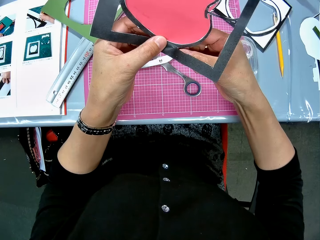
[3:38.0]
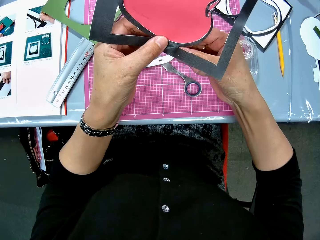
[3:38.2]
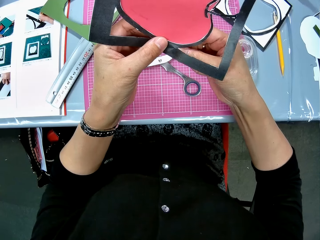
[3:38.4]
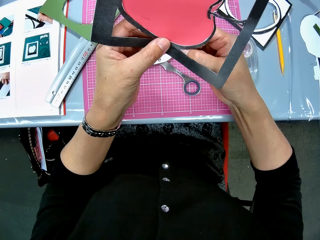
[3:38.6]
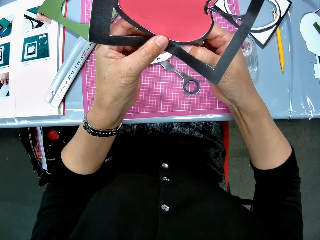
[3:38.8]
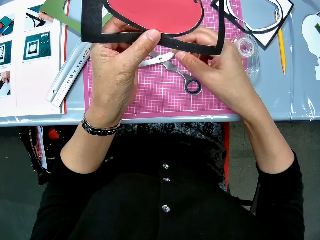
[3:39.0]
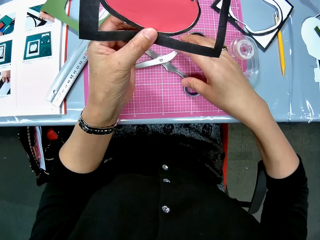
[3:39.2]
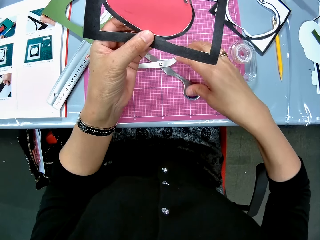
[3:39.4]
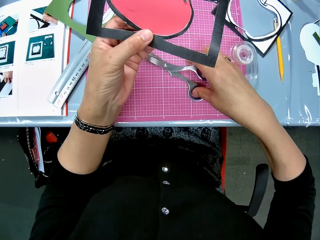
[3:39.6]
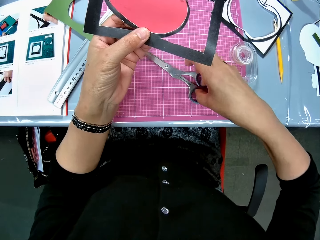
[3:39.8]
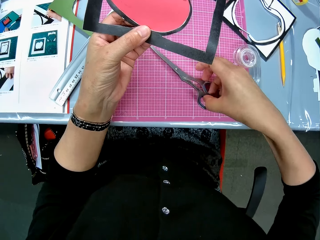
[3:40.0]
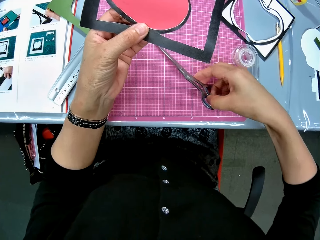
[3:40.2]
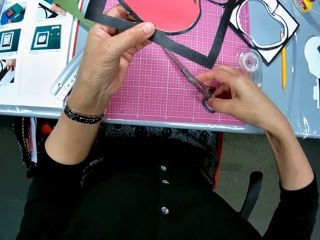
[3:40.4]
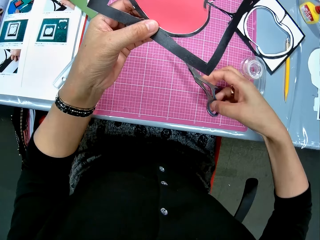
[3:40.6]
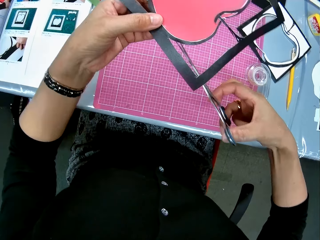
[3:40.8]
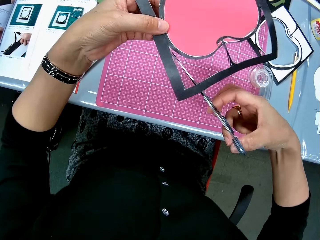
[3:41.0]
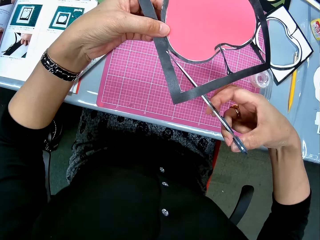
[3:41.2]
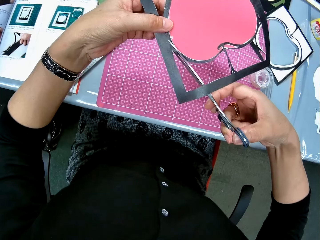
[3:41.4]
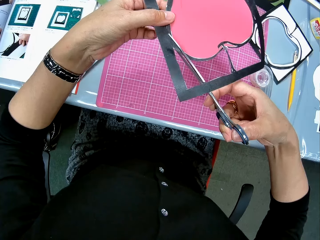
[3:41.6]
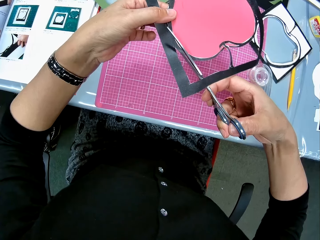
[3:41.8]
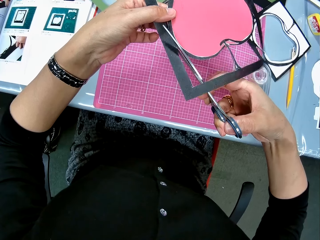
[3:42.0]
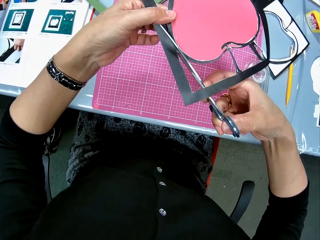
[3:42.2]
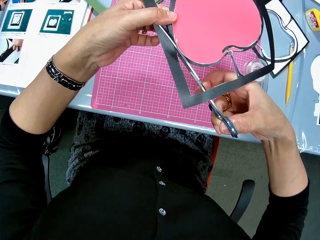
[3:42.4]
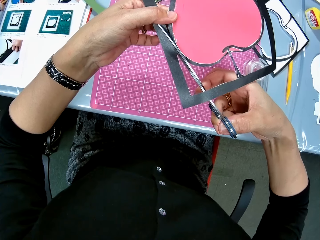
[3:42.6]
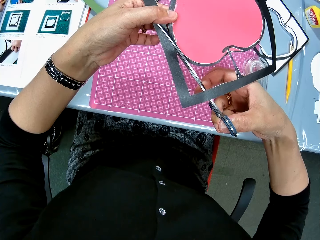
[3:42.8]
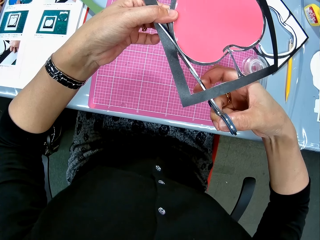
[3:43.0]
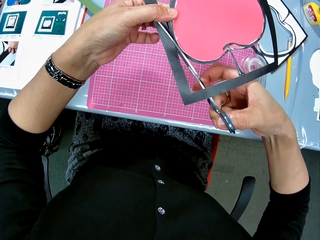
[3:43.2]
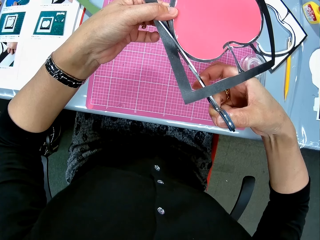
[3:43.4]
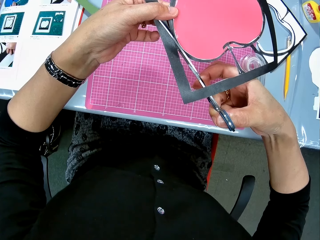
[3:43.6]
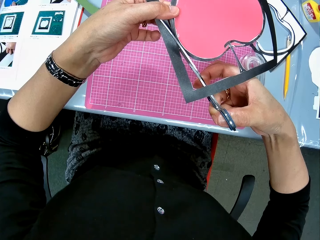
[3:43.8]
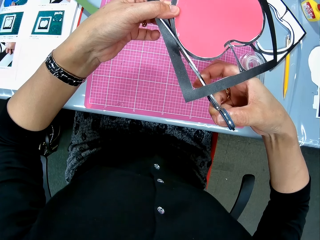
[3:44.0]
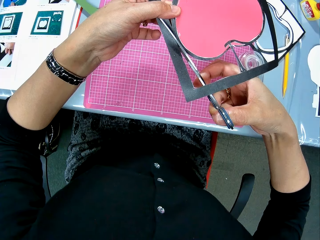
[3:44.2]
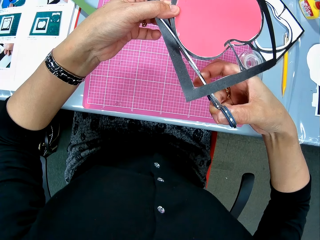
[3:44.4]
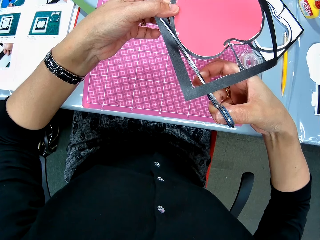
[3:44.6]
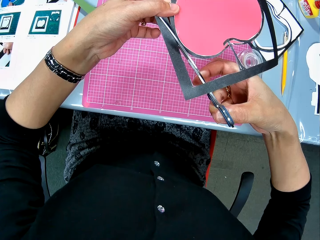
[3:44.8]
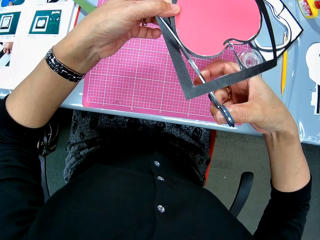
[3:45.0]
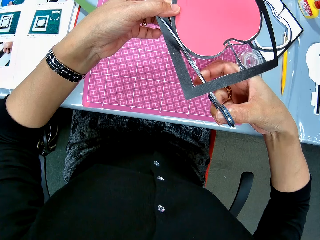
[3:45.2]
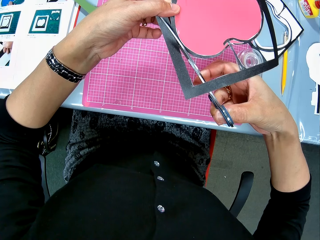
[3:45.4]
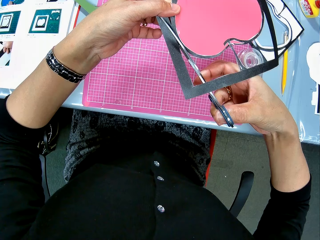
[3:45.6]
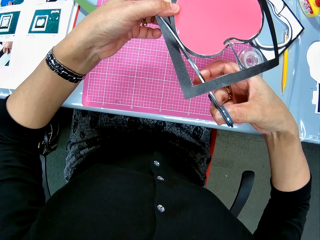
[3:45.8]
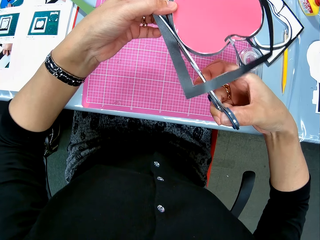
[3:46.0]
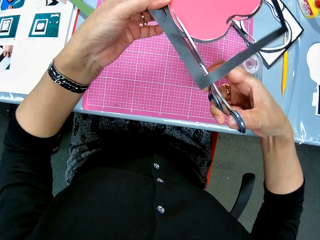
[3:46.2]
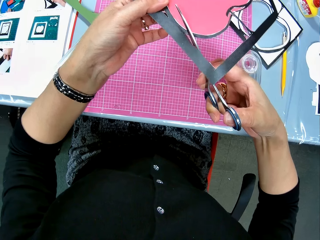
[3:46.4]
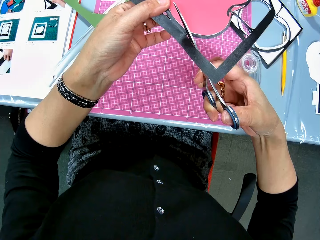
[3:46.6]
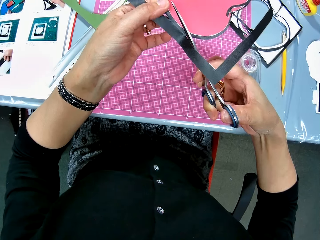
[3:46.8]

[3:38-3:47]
The camera wearer touches the art paper with her right hand. She picks up the scissors on the cutting mat with her right hand. She cuts a paper cutting. She places the scissors on the art paper.

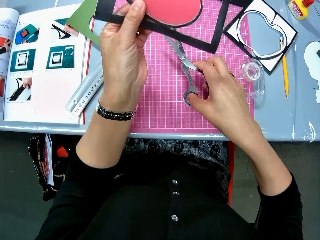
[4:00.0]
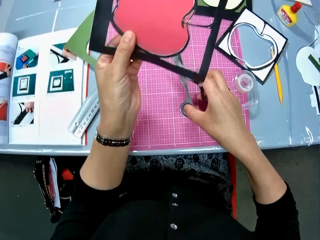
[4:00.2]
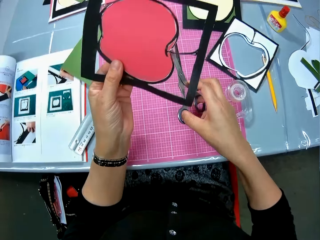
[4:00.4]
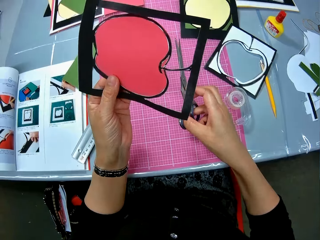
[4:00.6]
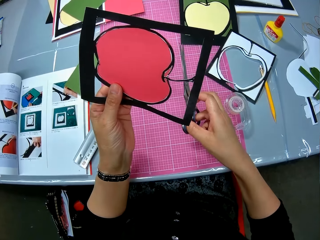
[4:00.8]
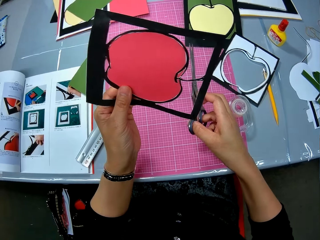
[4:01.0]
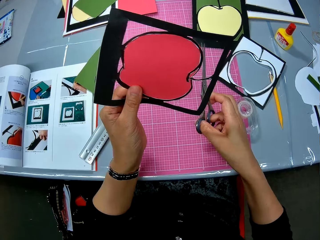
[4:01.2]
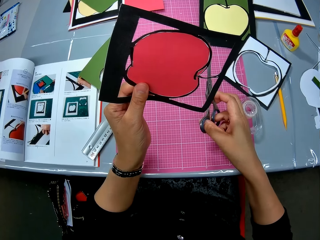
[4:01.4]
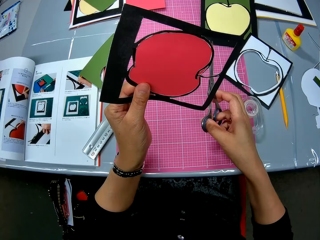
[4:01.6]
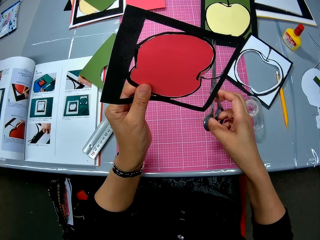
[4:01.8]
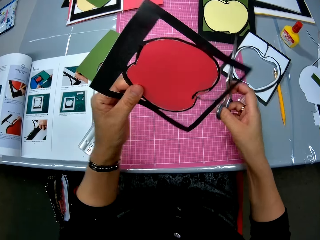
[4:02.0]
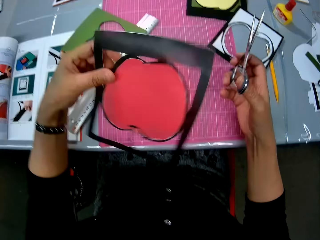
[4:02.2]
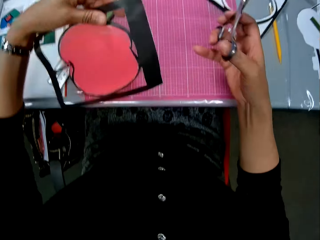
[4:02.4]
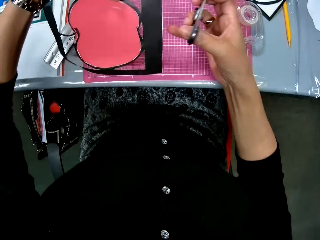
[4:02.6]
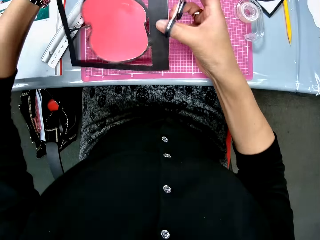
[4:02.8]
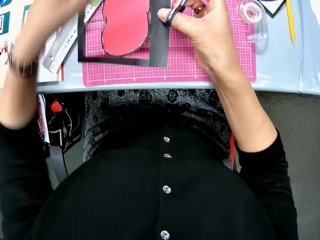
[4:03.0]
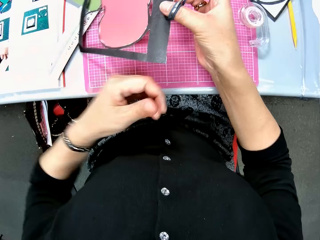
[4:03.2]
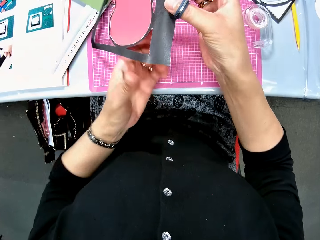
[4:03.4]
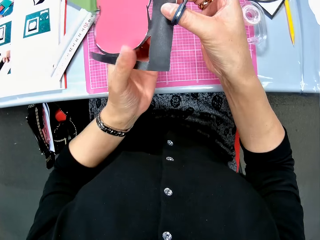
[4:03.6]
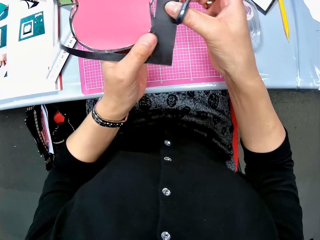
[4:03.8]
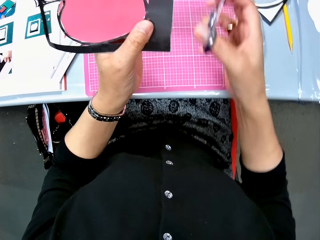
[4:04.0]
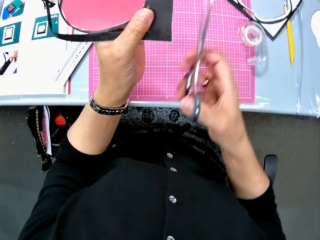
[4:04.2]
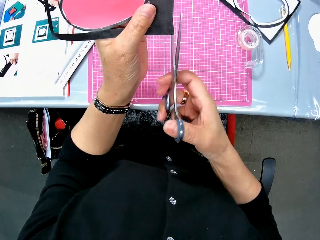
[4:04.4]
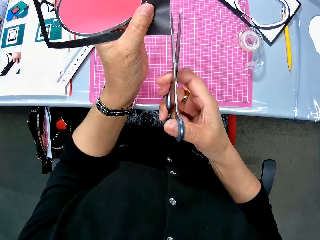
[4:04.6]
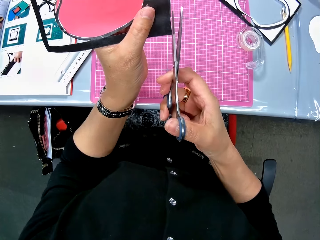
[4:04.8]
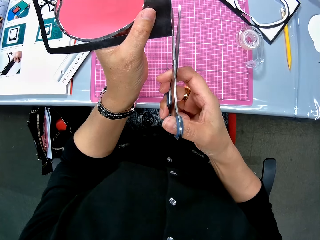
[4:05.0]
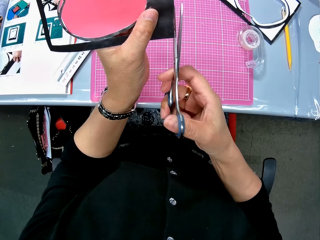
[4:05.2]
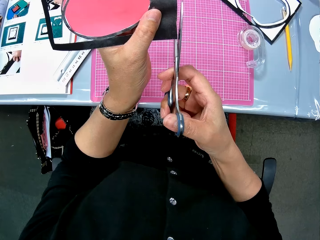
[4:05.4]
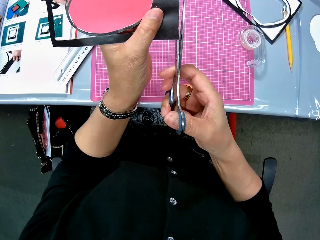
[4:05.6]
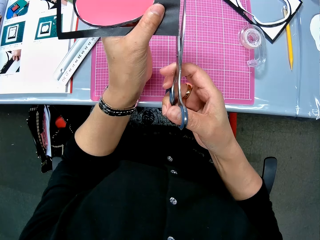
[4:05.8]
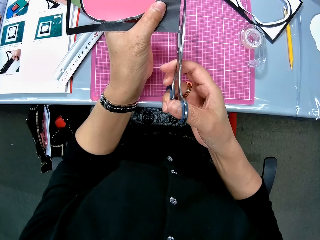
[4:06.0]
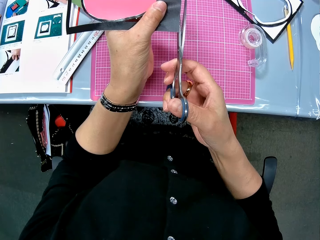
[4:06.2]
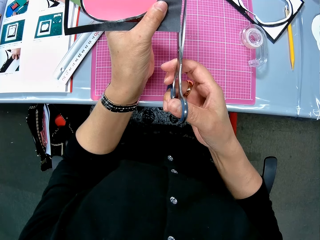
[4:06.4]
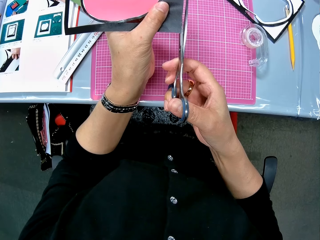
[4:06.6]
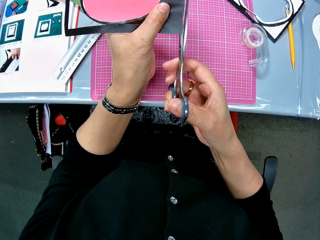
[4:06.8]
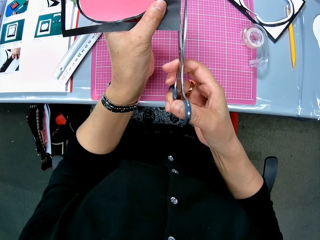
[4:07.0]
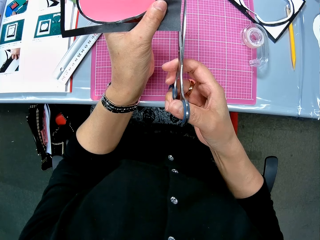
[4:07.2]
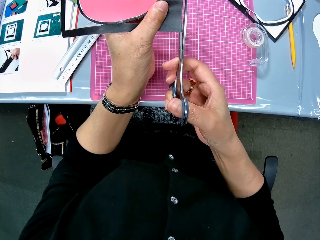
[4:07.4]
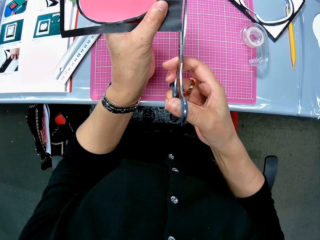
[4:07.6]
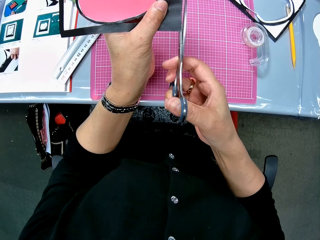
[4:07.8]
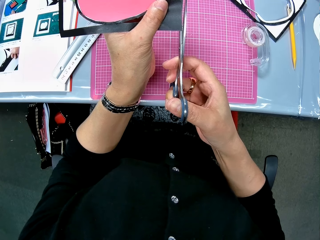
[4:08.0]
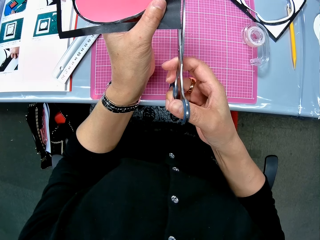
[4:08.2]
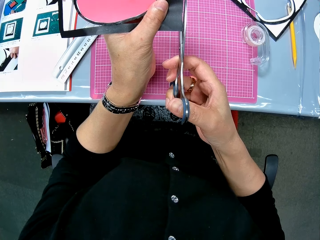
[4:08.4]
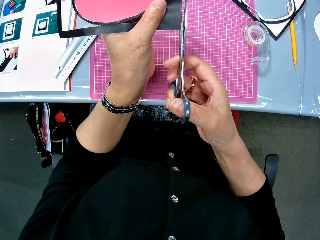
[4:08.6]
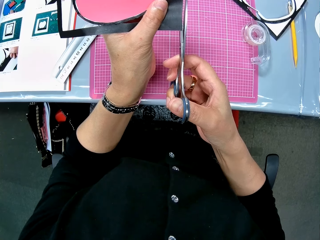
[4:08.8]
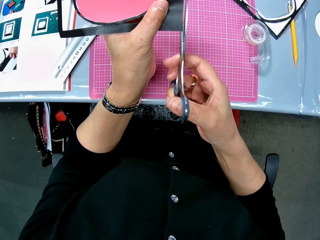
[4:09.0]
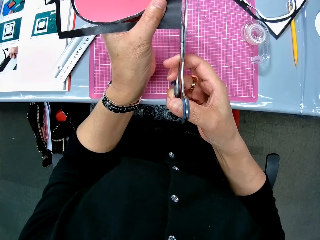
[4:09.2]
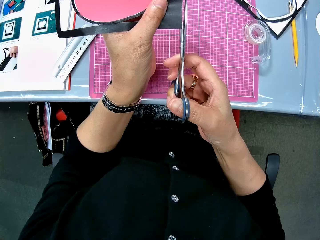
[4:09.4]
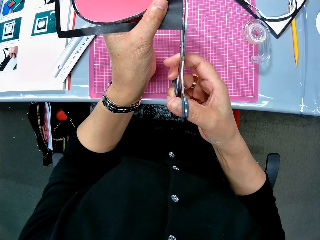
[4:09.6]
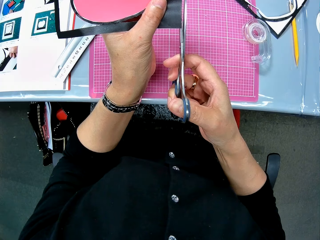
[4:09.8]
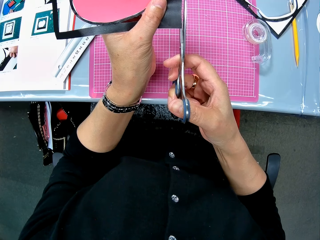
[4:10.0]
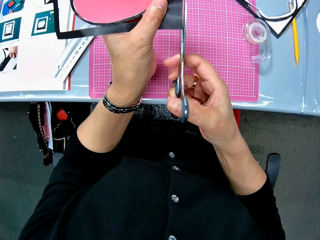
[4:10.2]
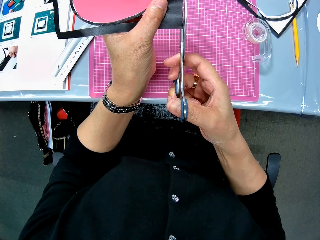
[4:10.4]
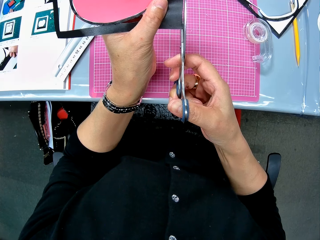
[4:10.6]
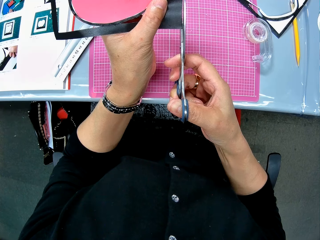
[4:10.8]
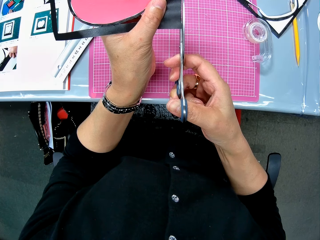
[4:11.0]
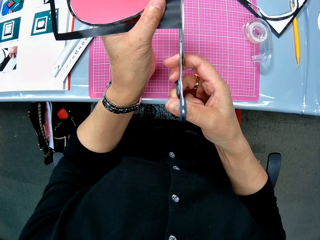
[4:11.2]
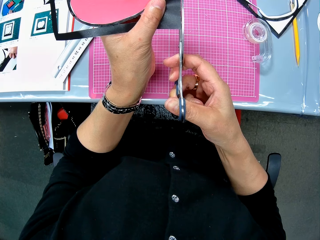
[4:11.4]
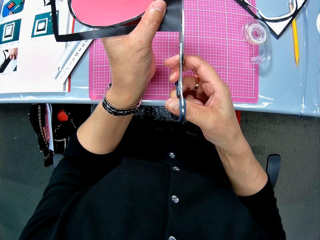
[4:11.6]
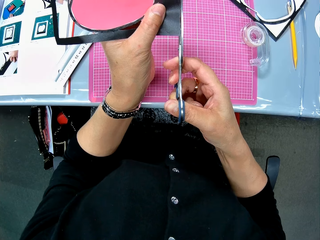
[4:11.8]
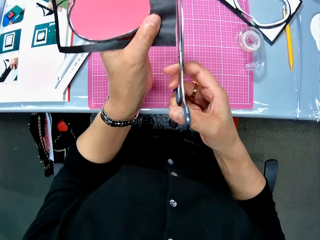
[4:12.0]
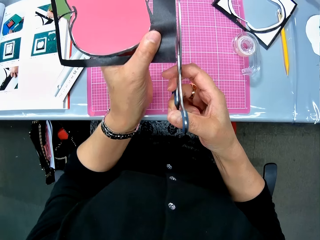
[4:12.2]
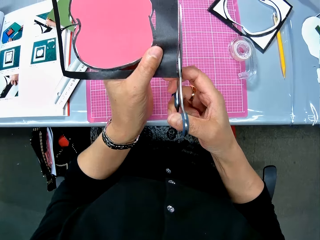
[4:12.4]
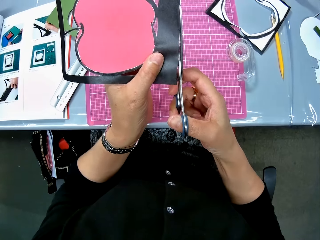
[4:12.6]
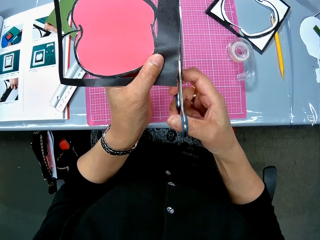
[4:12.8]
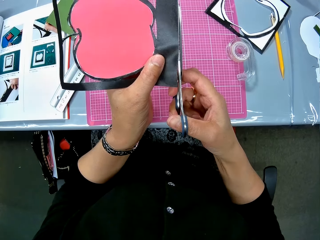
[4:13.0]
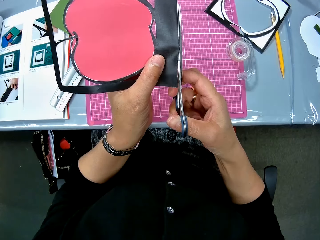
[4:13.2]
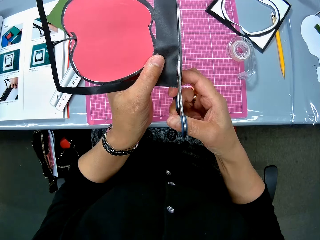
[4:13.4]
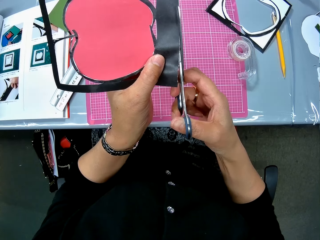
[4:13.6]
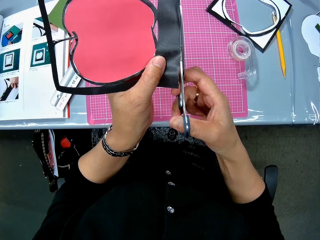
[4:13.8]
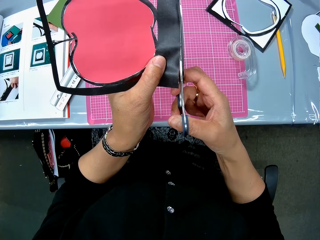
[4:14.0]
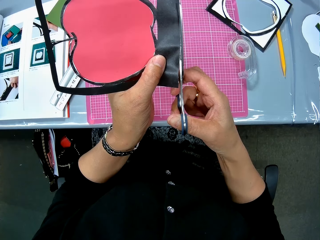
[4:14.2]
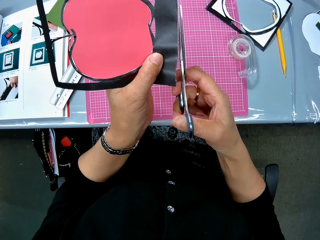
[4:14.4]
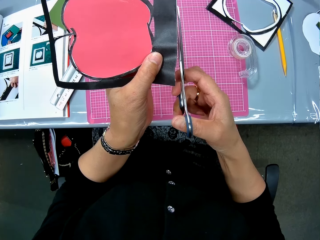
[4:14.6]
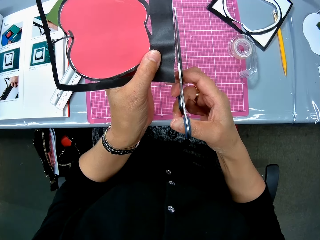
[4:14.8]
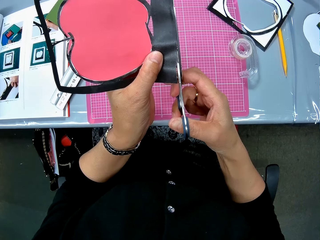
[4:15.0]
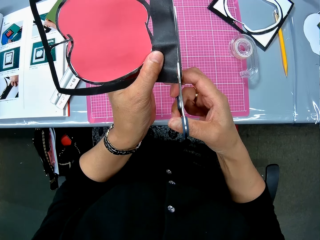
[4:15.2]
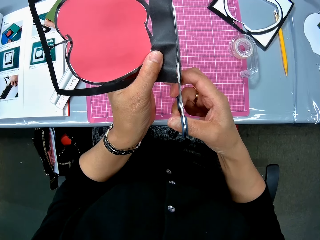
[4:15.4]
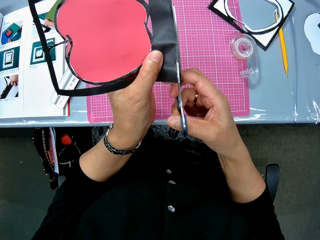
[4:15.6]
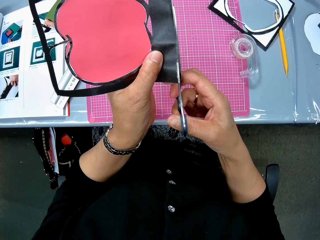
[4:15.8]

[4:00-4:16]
The camera wearer turns the art paper downward with her left hand. She holds the art paper with her right hand. She holds the art paper with her left hand. She cuts a paper cutting. She places the scissors on the edge of the art paper.
